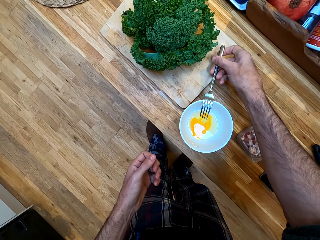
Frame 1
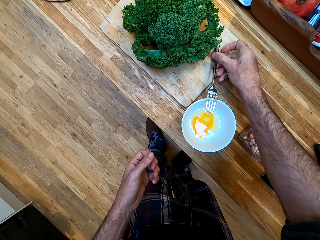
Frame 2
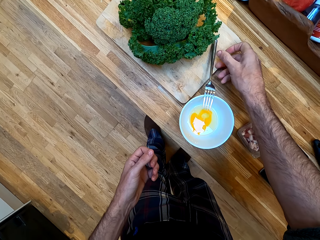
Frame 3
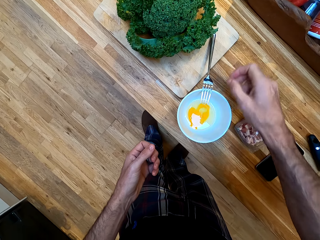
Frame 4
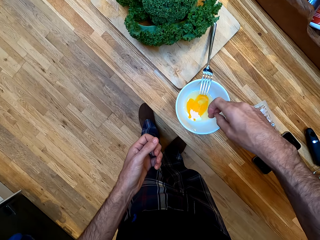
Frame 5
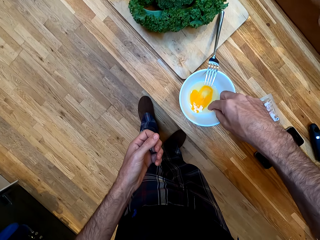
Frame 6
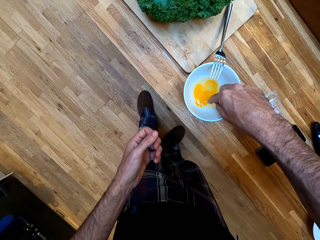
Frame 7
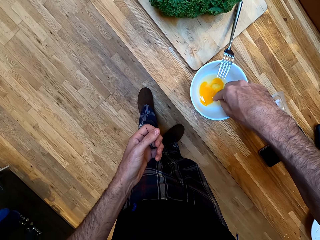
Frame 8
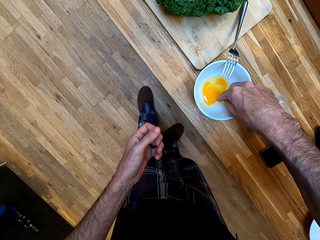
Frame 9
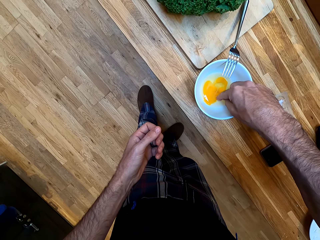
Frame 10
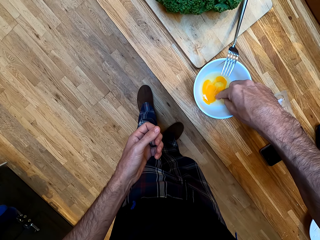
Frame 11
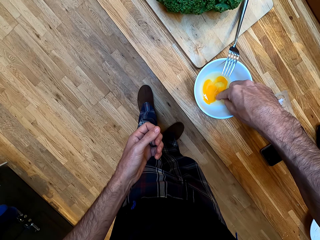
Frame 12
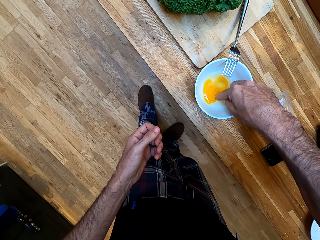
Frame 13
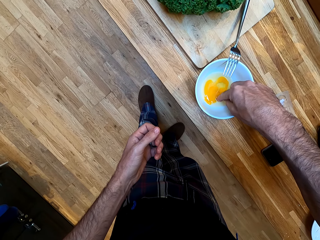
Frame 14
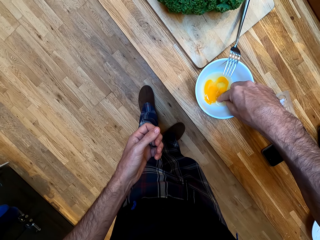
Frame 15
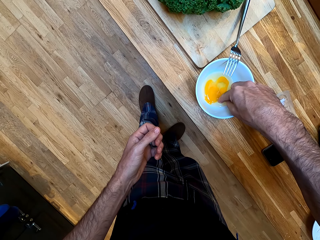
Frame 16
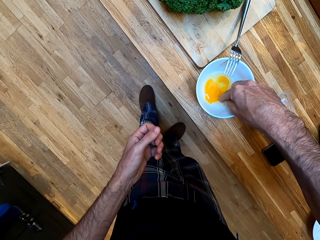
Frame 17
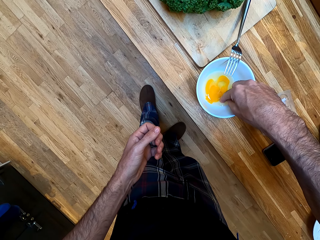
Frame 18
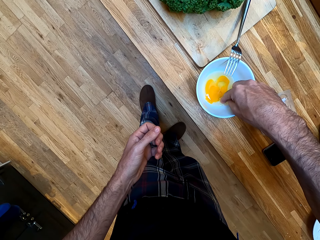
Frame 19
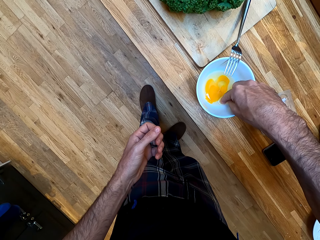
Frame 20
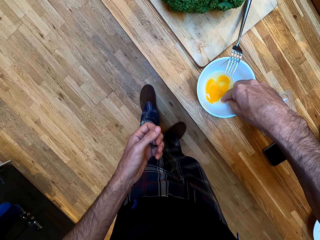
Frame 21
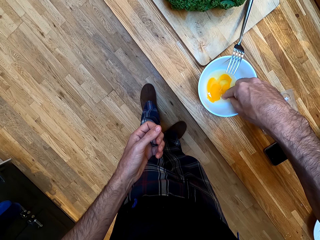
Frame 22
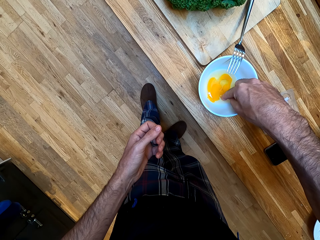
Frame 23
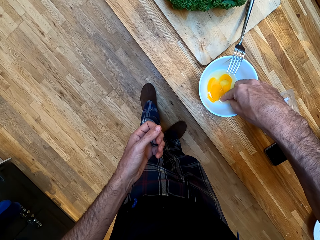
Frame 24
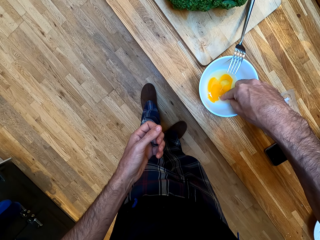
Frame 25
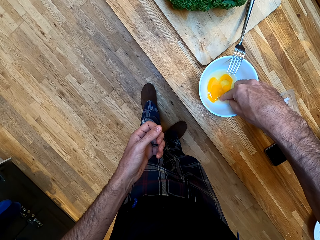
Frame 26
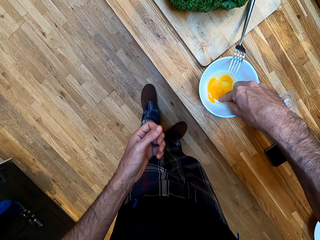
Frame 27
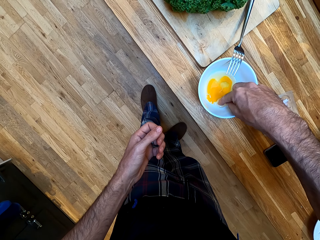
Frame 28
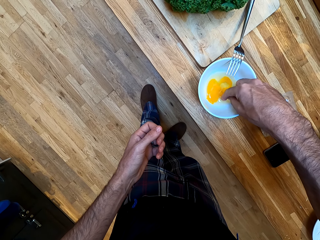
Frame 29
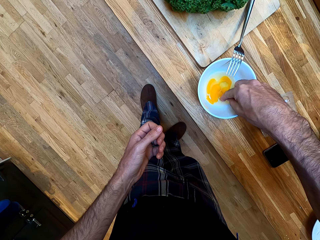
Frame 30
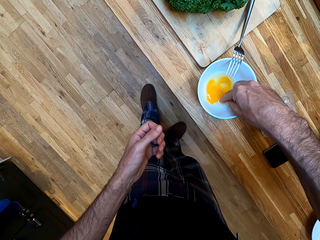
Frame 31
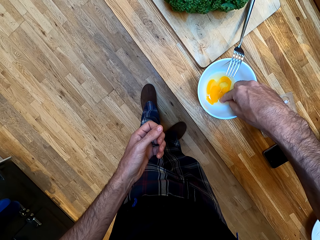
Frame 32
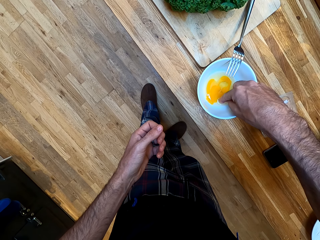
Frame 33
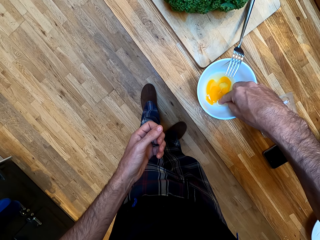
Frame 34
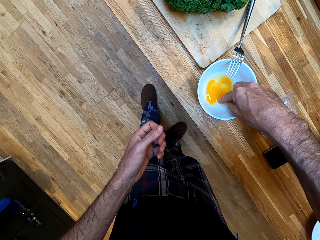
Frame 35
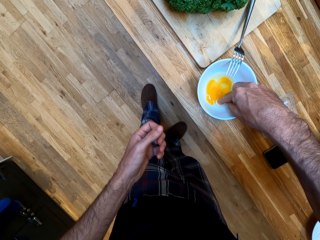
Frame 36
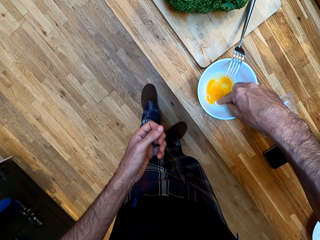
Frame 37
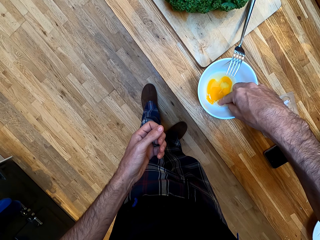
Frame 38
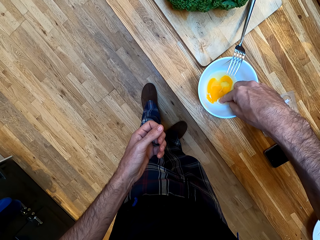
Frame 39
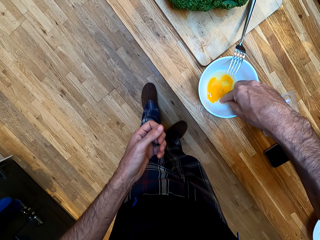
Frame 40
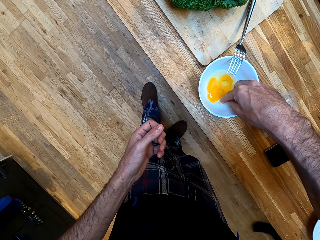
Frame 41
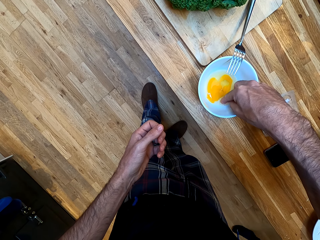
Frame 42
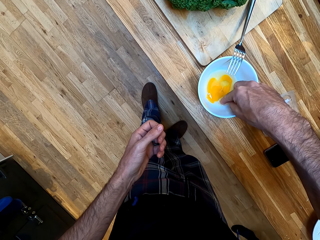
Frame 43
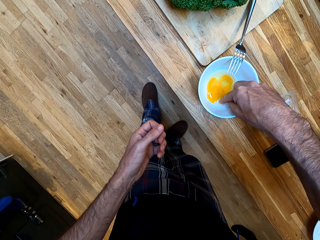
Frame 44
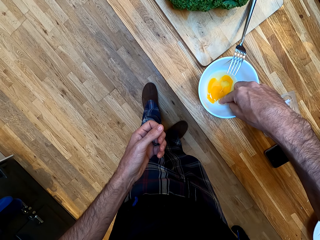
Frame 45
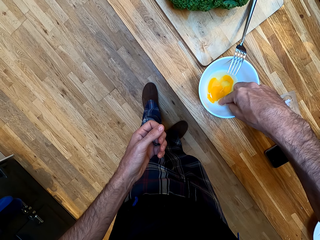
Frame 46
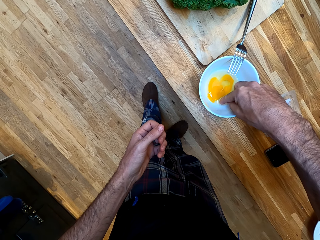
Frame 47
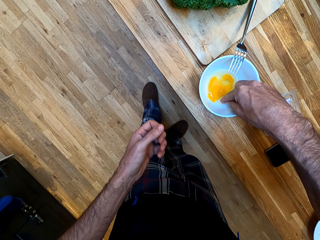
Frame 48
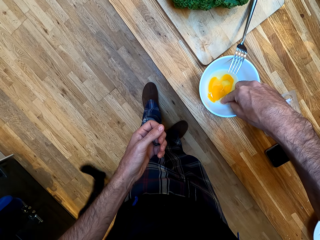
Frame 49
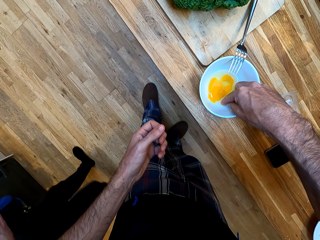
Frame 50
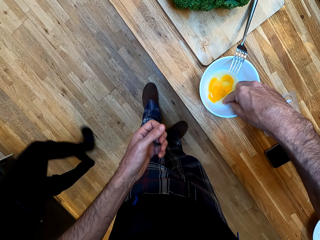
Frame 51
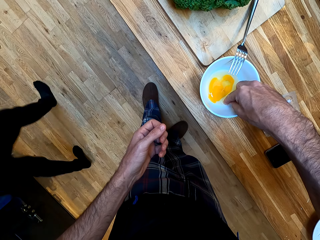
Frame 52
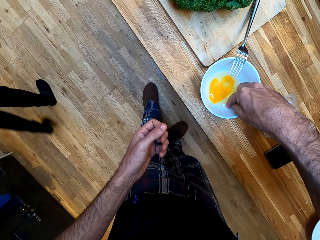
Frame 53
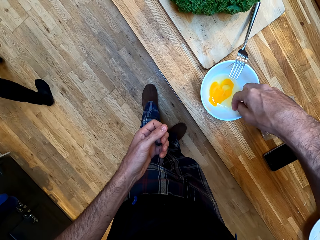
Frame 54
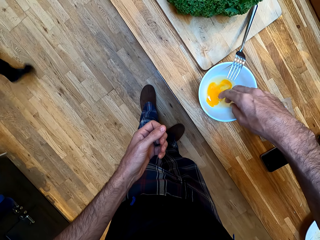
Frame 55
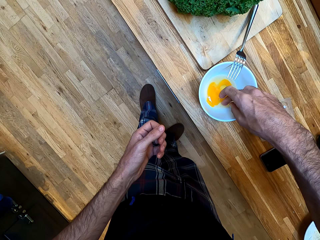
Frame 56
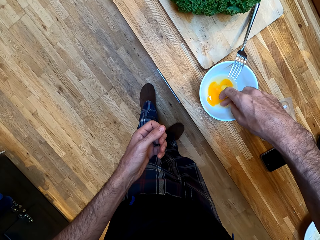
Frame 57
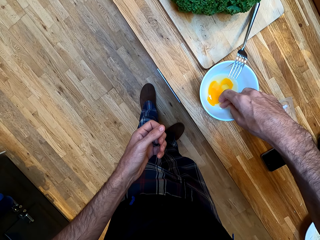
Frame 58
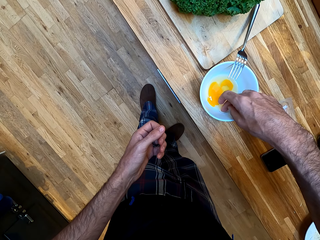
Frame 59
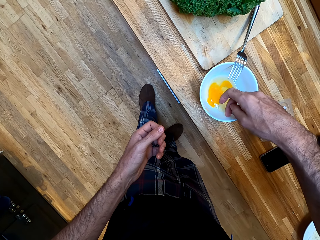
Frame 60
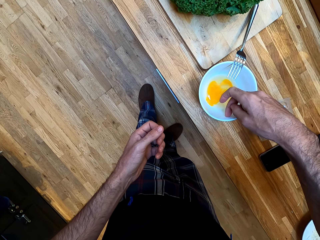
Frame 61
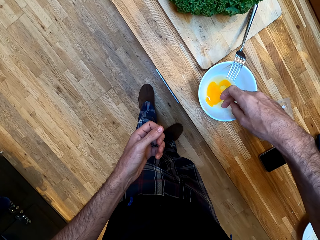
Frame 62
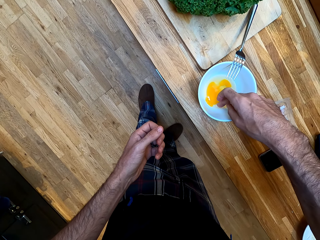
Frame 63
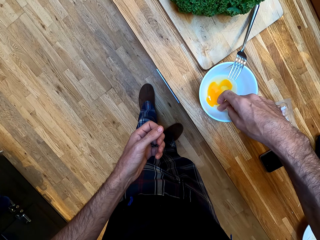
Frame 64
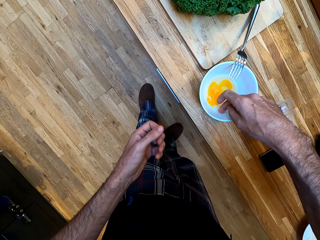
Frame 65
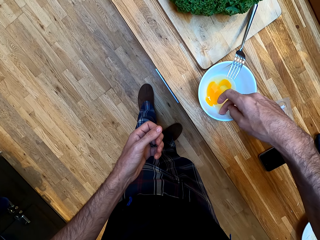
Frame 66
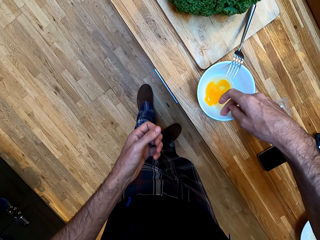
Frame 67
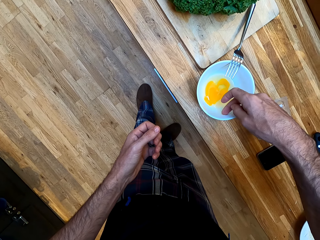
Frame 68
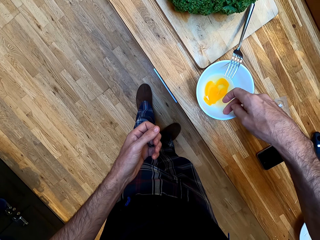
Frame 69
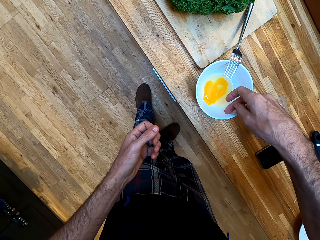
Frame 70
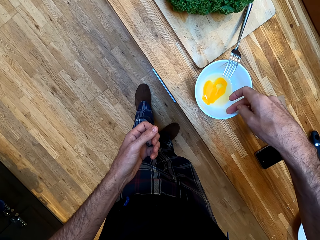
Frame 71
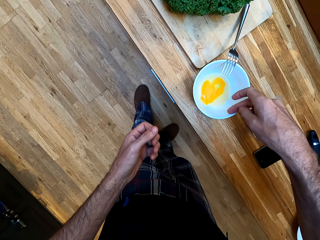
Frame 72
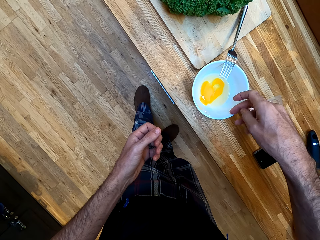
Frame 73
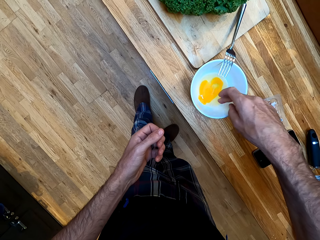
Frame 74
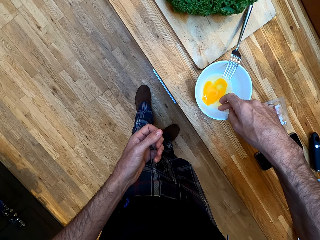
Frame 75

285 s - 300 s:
The camera wearer places the fork on the bowl. He removes the piece of an egg shell with a finger. He dips his hand in the bowl. He converses with a woman, and converses with the woman again. He removes the piece of an egg shell with a finger. He removes the piece of an egg shell with the finger again.

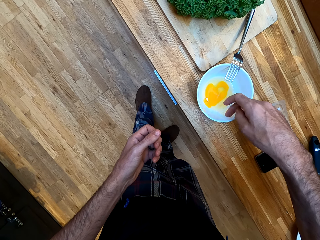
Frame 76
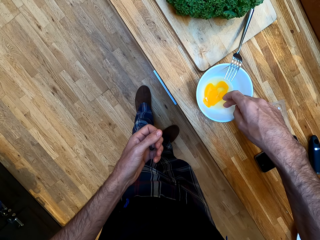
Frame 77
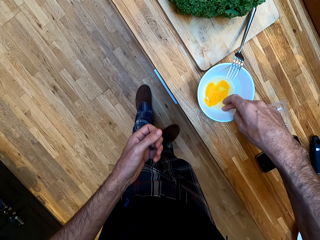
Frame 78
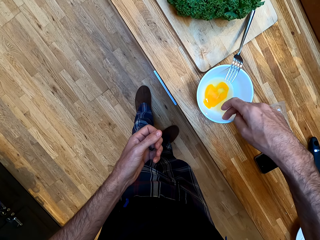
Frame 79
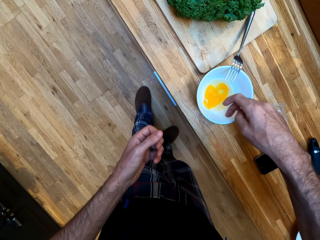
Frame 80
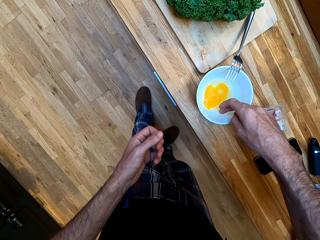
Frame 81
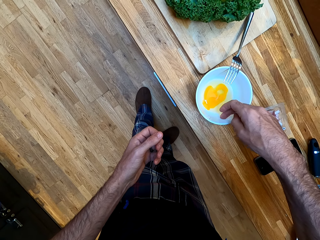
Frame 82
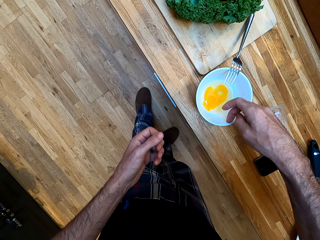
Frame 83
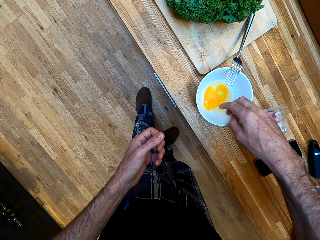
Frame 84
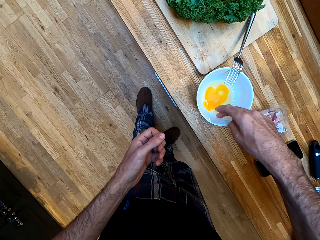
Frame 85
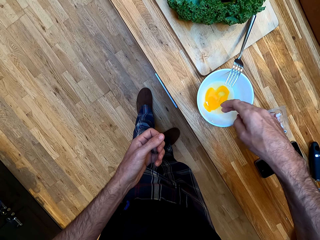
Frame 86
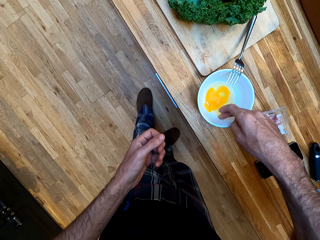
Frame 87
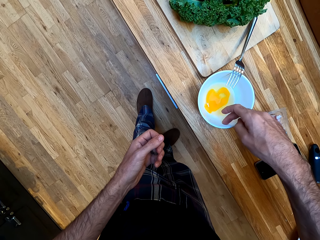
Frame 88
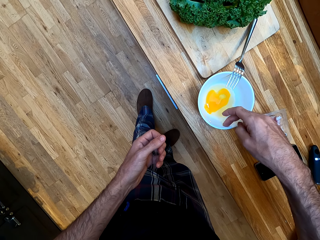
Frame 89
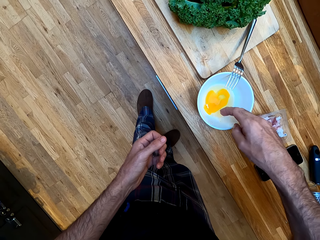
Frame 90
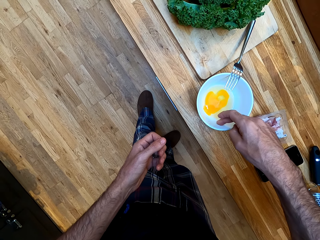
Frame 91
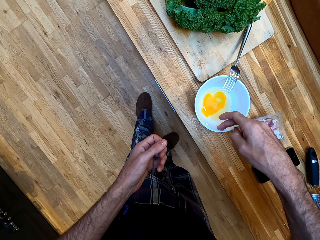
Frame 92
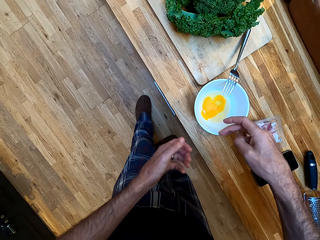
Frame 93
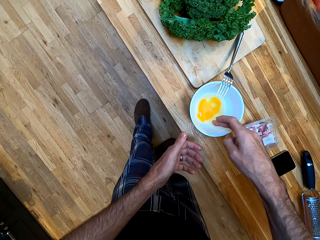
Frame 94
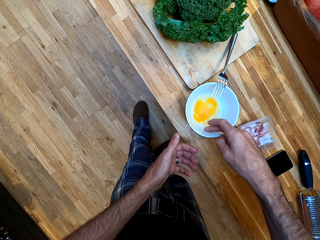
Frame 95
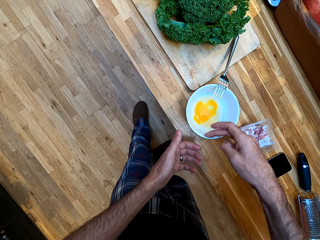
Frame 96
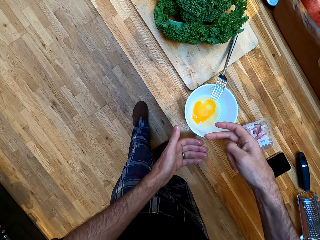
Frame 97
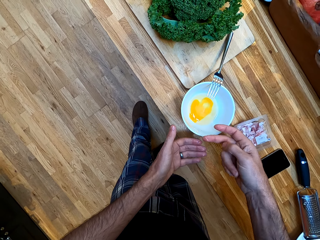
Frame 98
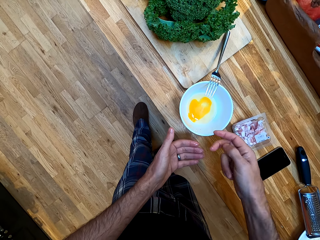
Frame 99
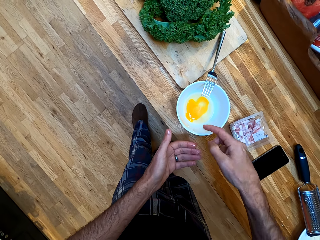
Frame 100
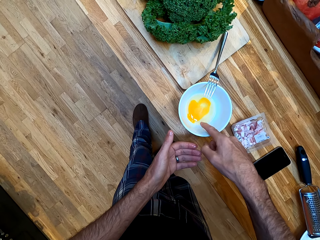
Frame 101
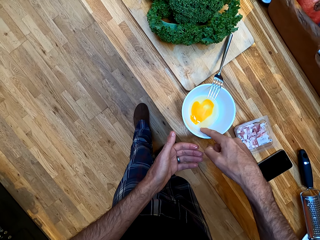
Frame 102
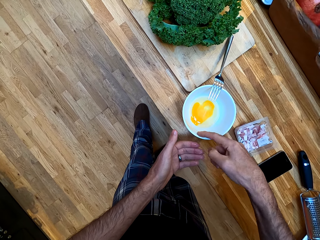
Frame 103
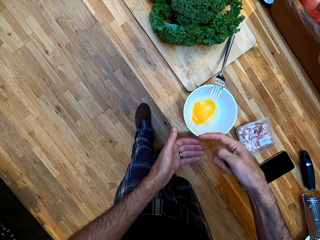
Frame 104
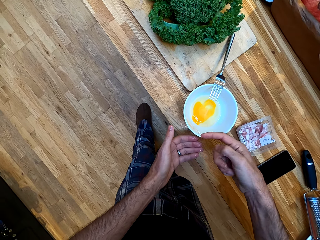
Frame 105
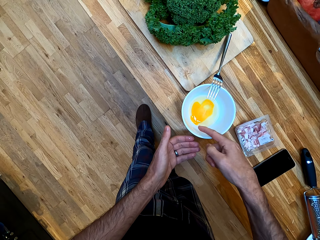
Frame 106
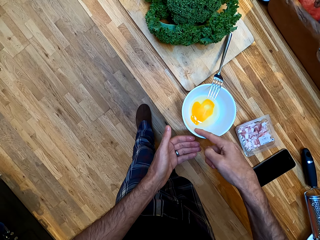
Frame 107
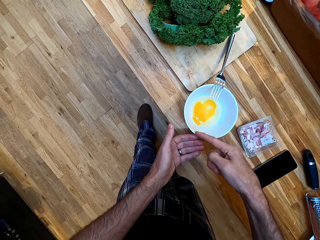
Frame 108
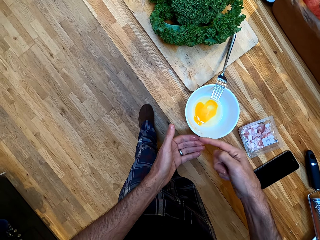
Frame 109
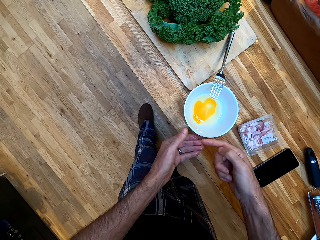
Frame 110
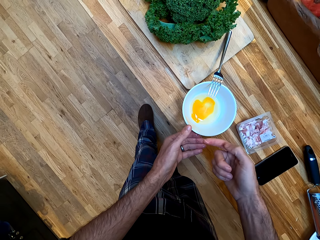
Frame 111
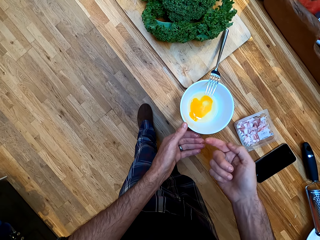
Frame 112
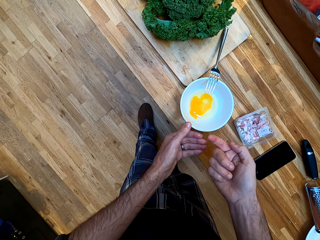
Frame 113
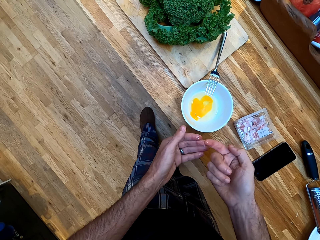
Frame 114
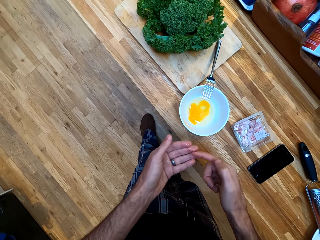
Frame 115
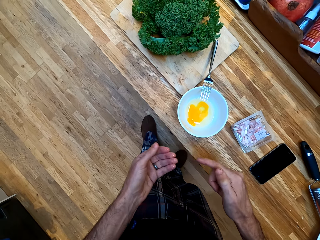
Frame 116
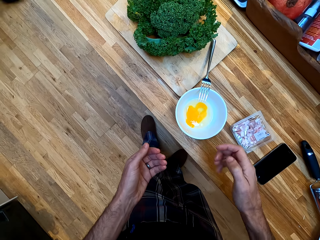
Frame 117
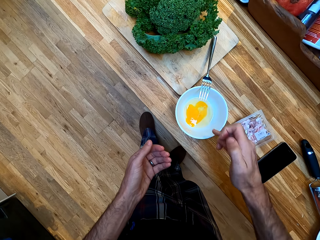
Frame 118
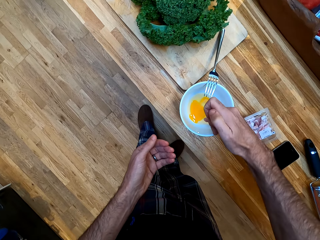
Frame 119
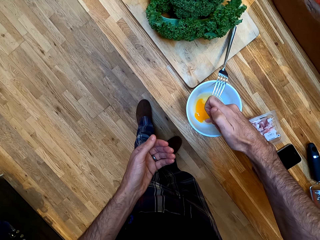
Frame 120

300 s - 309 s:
The camera wearer removes the piece of an egg shell with the finger. He removes the piece of an egg shell with a finger again. He looks at his fingers.
